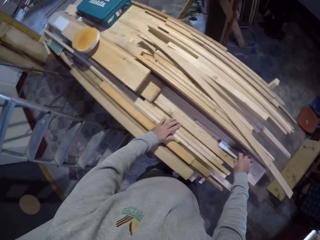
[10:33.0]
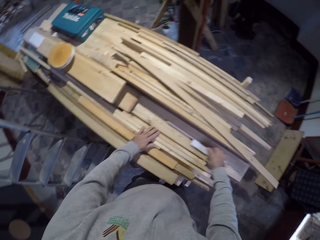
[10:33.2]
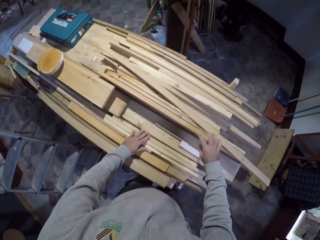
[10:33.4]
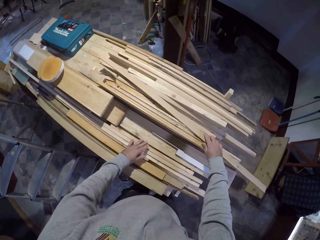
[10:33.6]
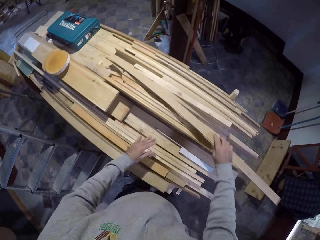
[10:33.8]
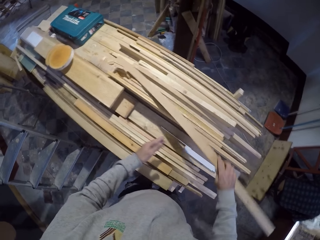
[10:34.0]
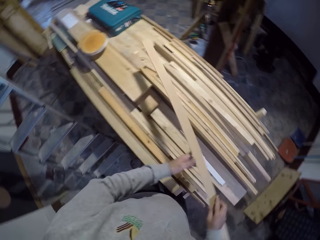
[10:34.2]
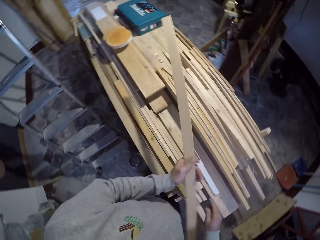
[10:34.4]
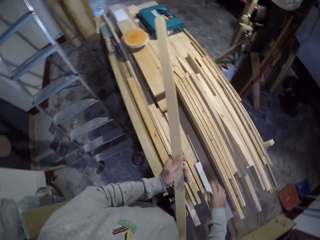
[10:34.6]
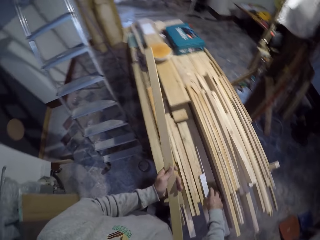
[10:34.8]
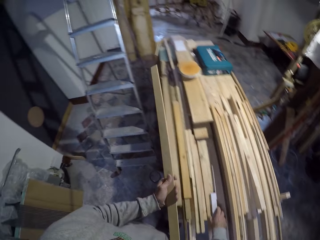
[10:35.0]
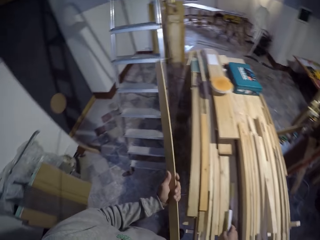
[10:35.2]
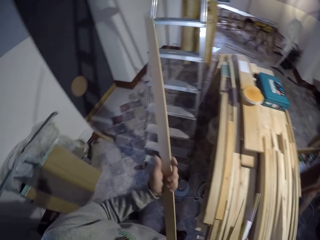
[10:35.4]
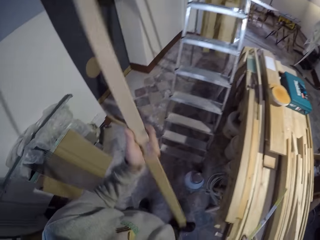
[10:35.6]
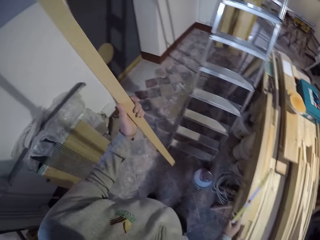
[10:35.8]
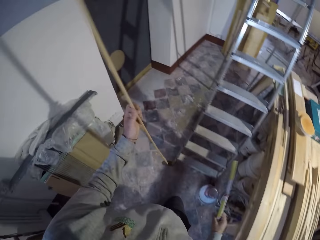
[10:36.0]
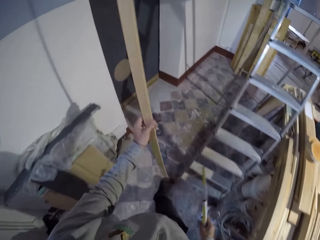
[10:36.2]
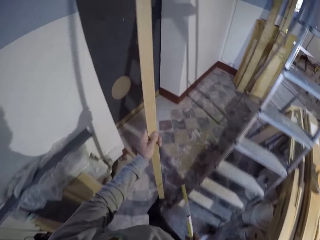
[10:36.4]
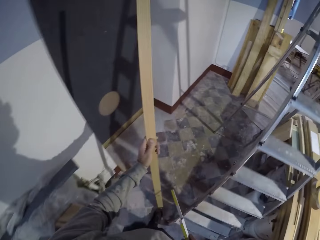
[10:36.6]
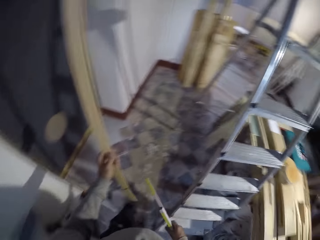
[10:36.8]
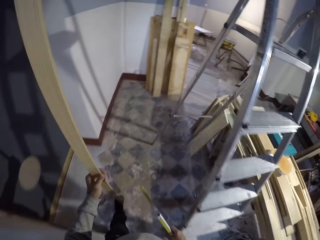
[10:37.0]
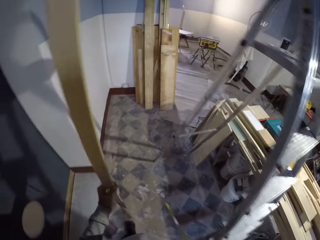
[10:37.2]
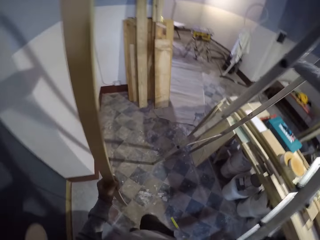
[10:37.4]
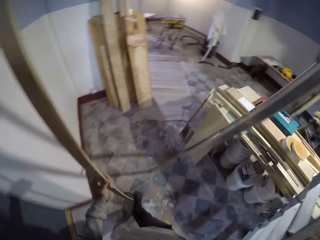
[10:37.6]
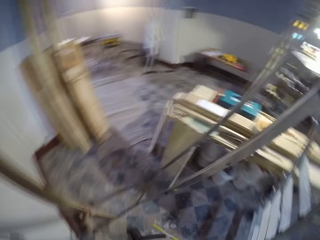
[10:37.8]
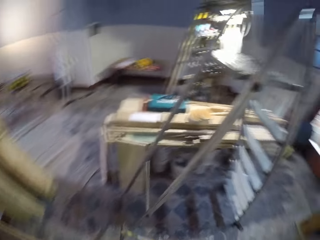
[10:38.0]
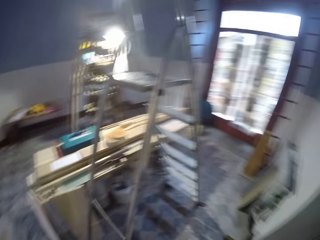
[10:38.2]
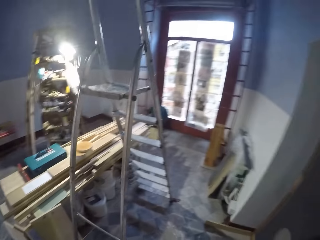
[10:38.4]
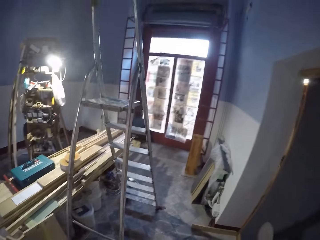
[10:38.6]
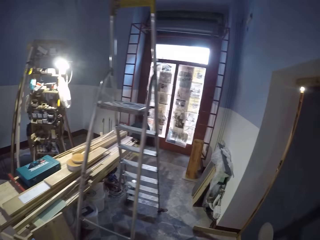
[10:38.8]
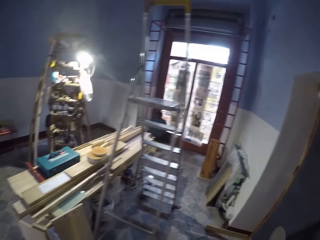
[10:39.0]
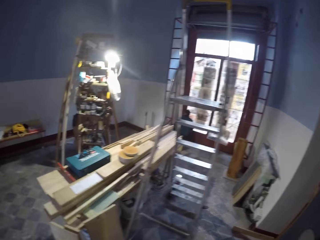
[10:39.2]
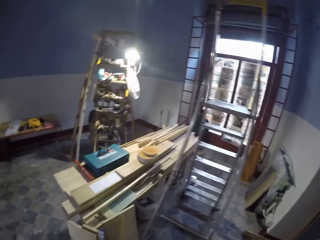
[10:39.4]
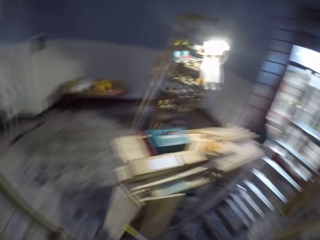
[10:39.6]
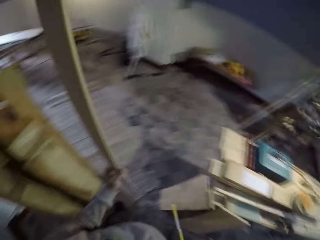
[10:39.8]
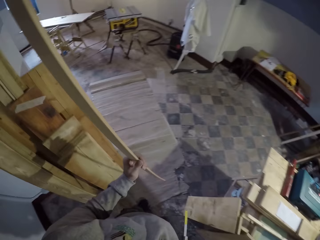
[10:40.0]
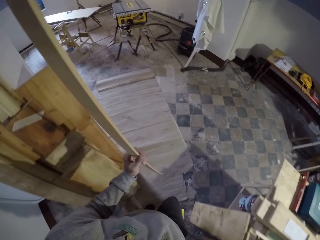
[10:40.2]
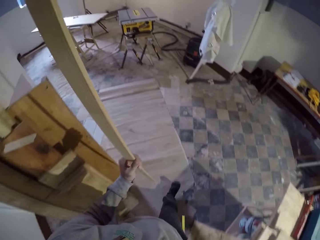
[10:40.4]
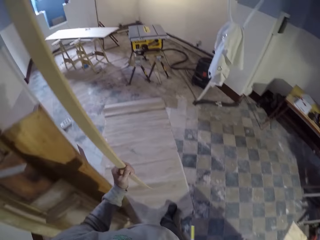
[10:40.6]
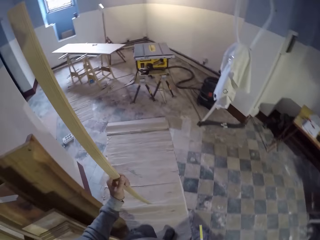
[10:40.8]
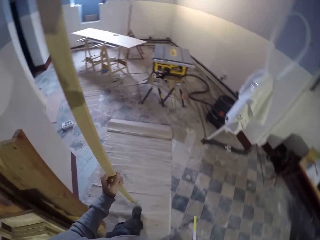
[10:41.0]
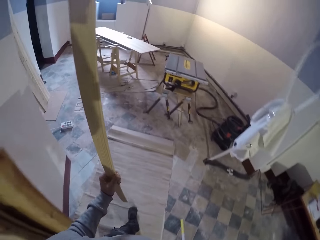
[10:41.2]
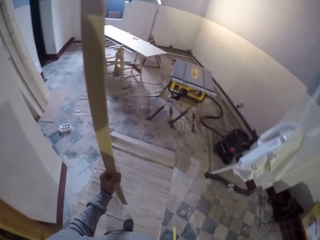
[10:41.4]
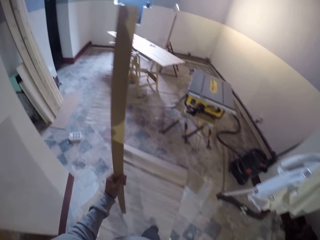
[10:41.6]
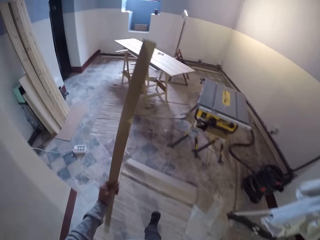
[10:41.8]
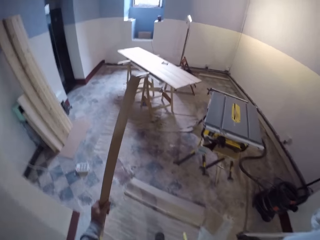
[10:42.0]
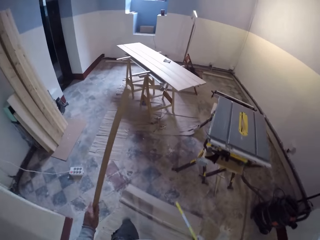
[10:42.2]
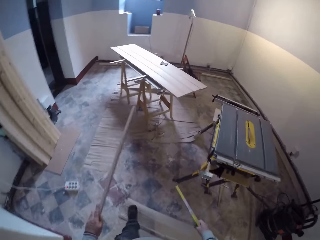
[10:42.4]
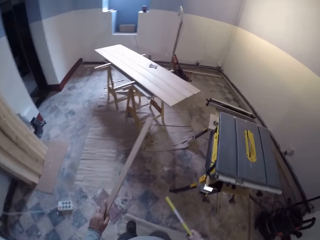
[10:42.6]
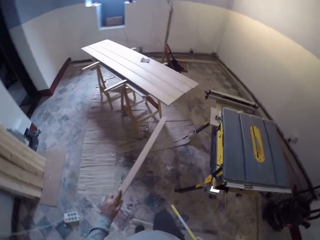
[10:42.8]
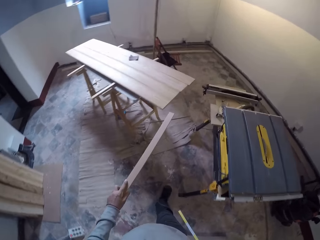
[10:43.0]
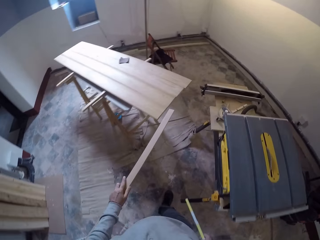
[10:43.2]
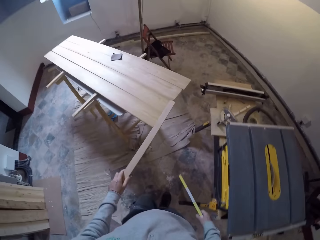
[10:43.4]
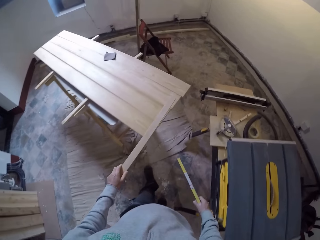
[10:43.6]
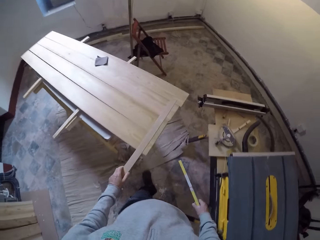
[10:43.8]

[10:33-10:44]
The camera wearer moves the foldable measuring tape and touches the wooden pieces. They pick up the wooden rod with the right hand. They hold the wooden rod with the left hand. They pick up the foldable measuring tape. They pick up the wood with the right hand. They walk away from the wooden pieces. They move around the workshop. They look around the workshop. They walk around the workshop.

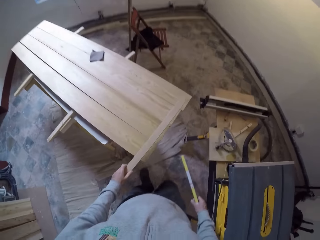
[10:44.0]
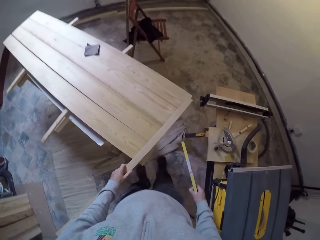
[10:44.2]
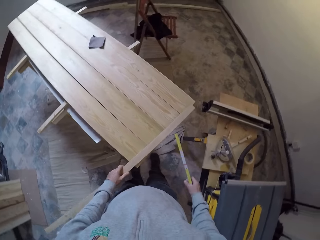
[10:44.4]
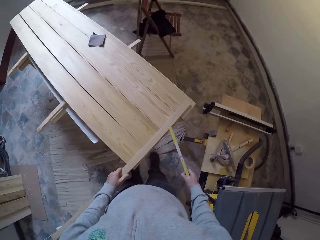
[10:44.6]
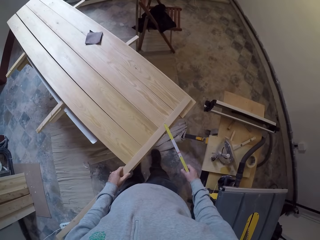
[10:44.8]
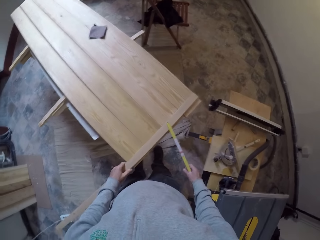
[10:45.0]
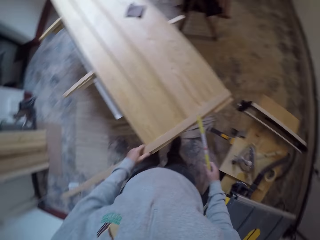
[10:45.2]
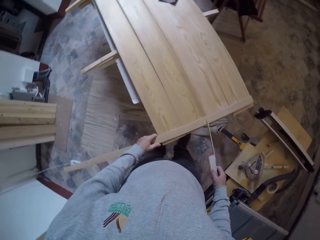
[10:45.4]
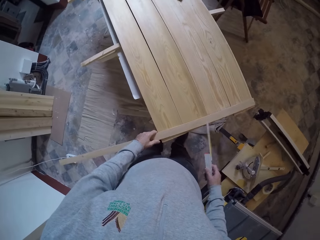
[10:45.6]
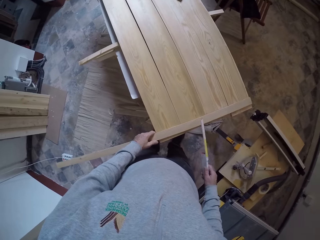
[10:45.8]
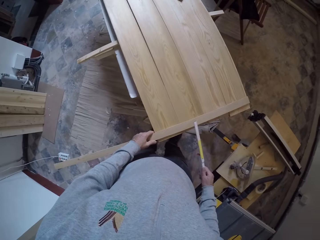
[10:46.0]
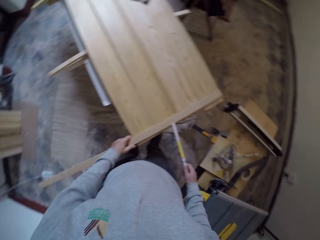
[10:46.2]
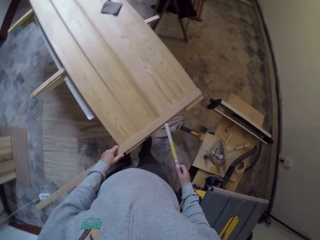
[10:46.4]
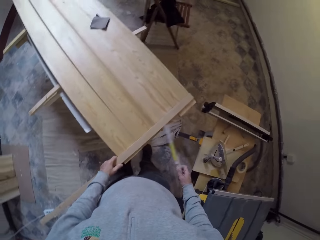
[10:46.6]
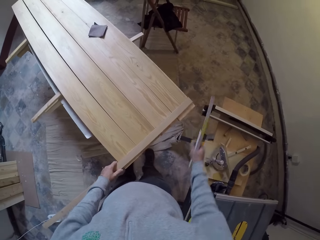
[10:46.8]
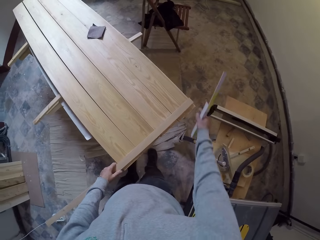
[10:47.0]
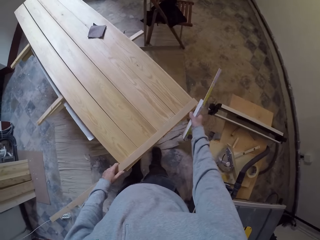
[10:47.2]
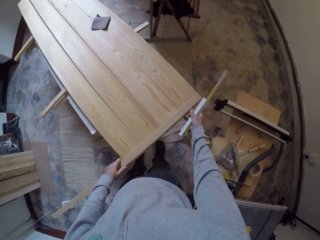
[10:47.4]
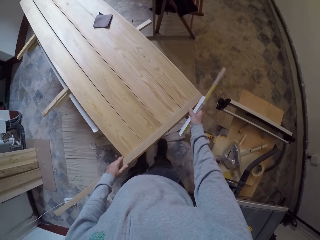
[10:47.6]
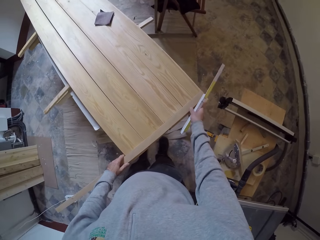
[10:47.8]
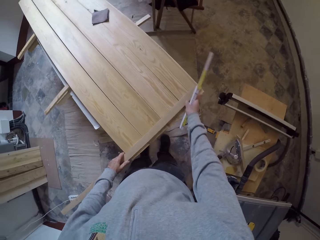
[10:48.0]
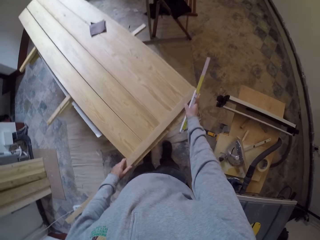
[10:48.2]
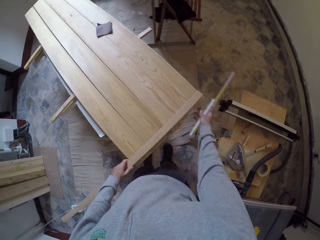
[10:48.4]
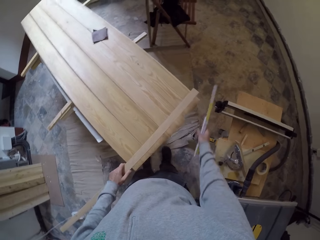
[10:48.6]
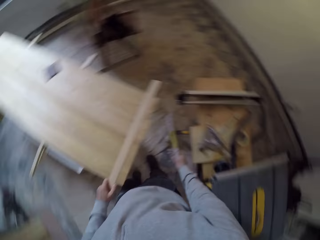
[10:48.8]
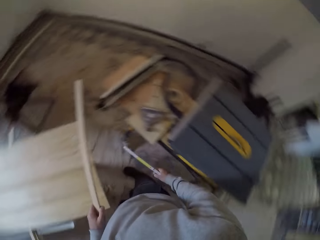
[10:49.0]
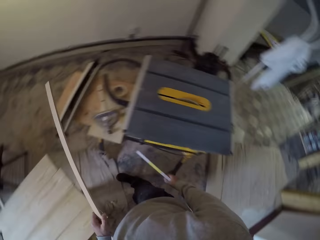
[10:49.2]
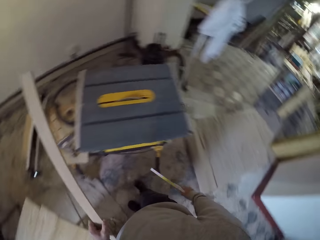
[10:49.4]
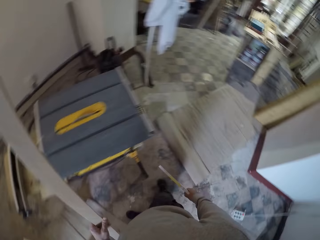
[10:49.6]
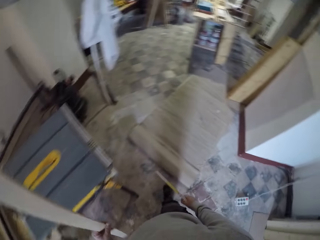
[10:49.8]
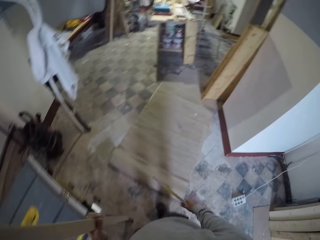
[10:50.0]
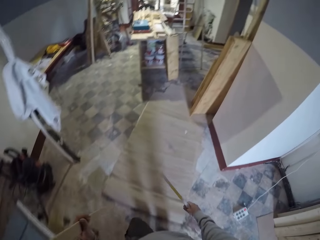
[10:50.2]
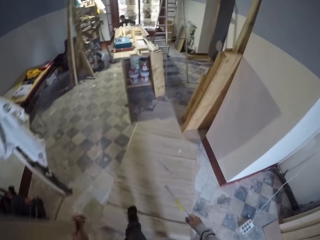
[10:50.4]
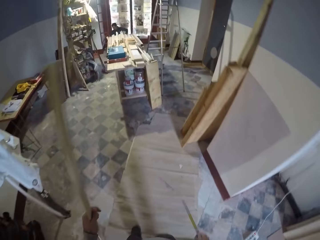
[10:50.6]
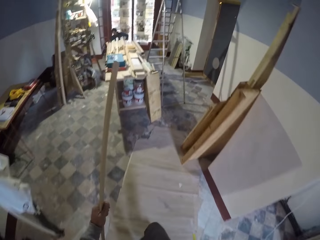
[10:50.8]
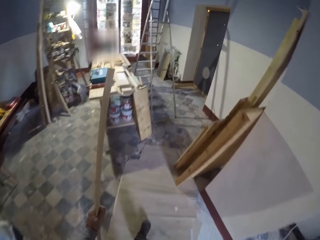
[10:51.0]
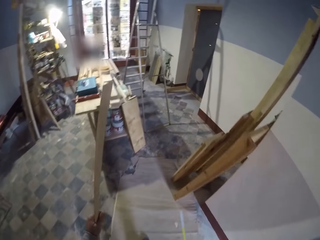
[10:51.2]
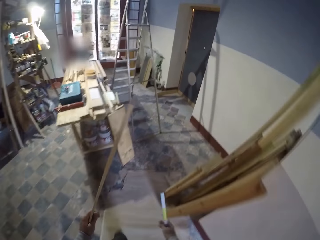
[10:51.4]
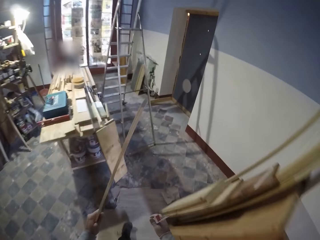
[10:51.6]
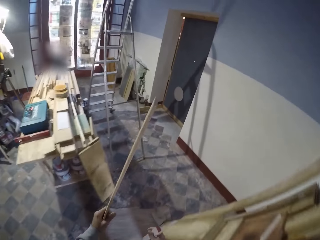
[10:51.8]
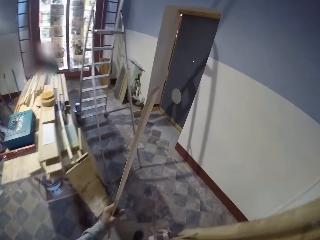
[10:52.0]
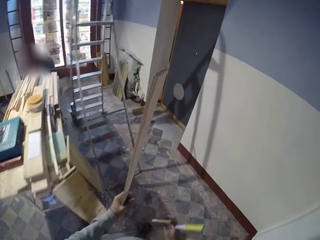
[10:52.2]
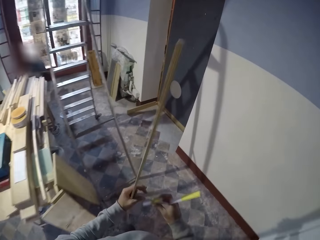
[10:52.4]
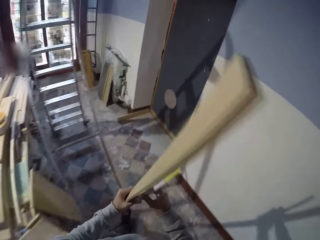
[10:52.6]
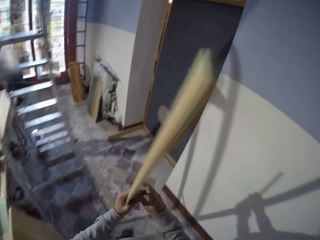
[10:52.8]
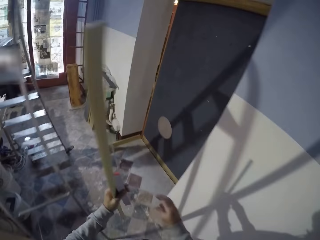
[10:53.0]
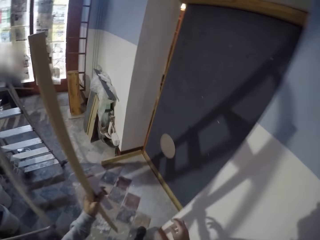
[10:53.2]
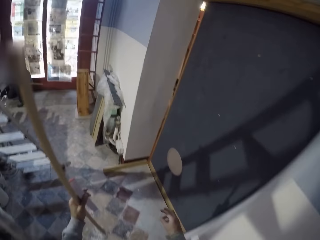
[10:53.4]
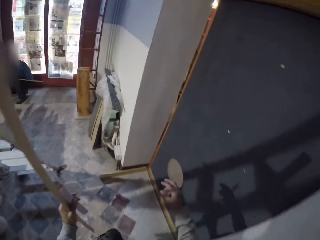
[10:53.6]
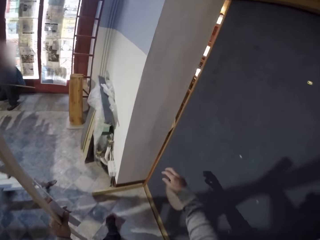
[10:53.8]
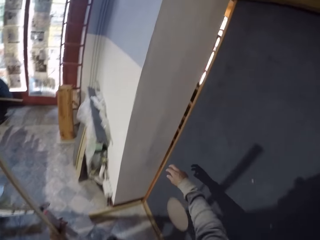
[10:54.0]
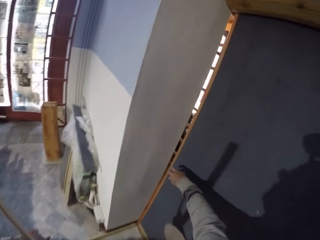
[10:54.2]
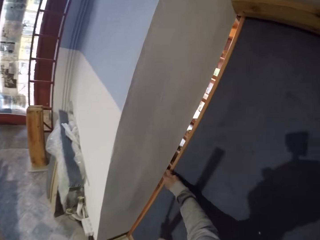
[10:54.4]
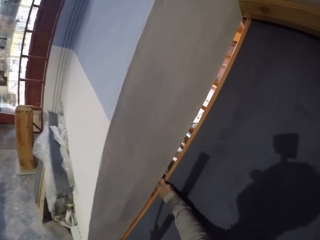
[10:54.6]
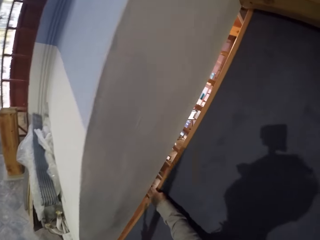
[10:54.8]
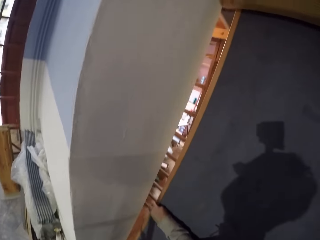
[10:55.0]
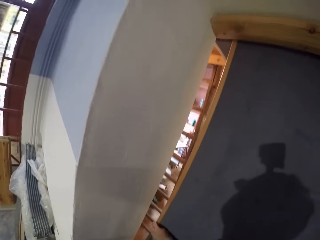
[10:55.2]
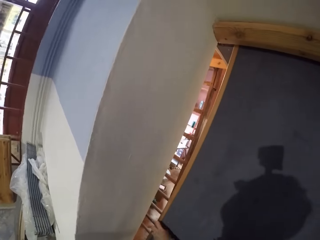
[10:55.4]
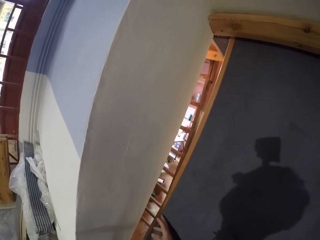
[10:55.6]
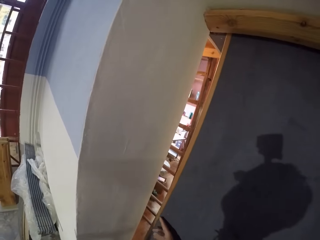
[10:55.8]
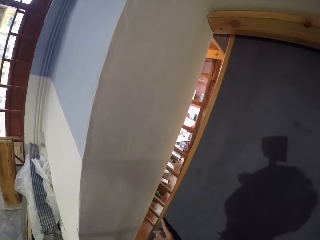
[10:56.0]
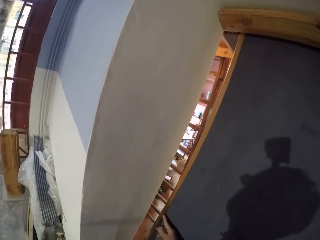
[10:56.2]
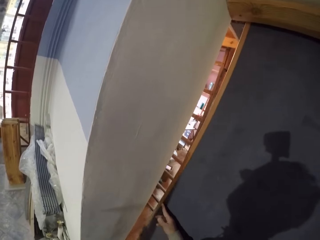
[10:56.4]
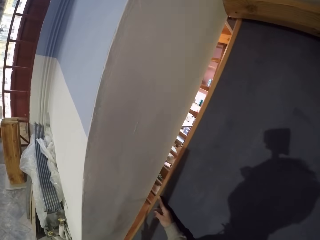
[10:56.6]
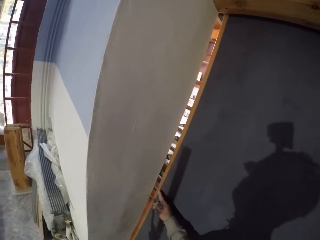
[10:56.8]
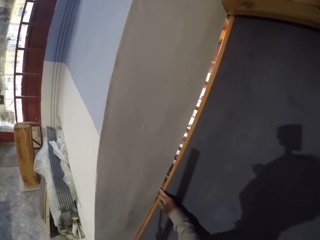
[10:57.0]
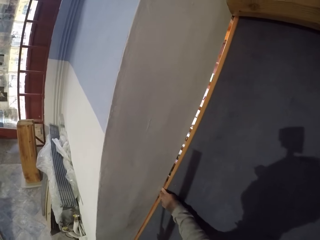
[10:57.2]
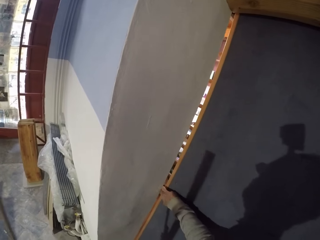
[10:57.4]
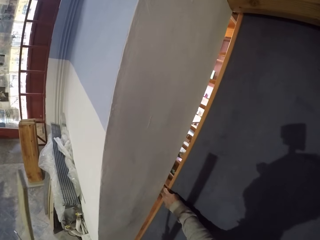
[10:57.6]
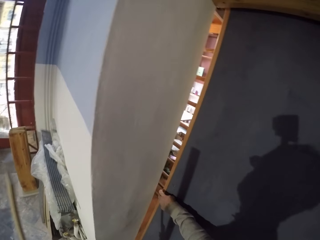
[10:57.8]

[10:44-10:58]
The camera wearer places the wooden rod on the table. They place the tape measure on the wood. They hold the wood with the right hand. They move the wooden rod with the right hand. They lift the wooden rod. They look around. They move around the workshop. They hold the tape measure with the left hand. They move around the workshop. They open the door with the right hand. They hold the door.
